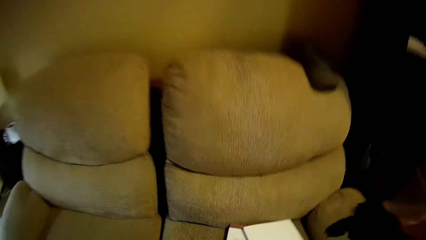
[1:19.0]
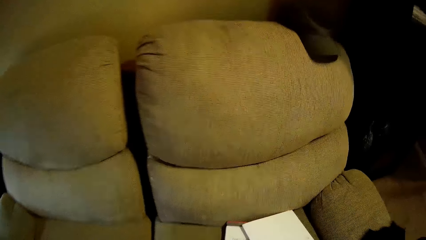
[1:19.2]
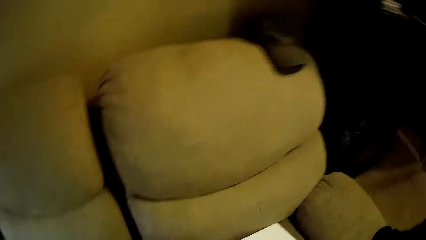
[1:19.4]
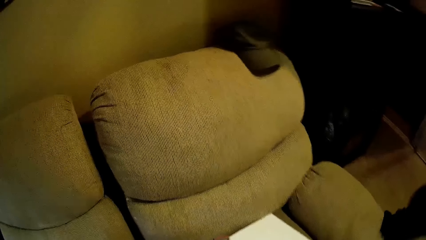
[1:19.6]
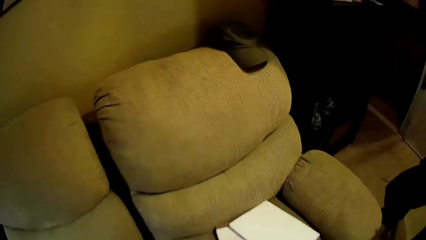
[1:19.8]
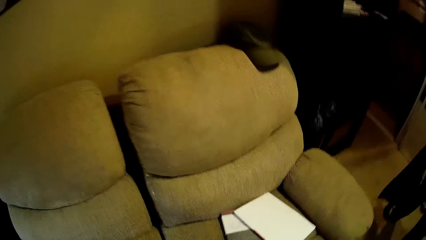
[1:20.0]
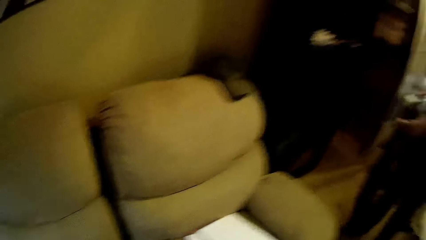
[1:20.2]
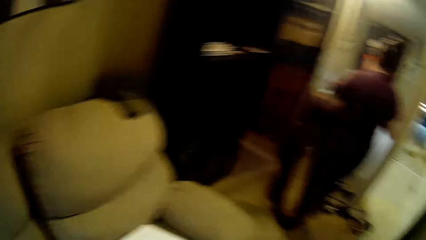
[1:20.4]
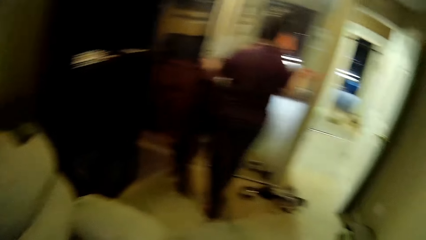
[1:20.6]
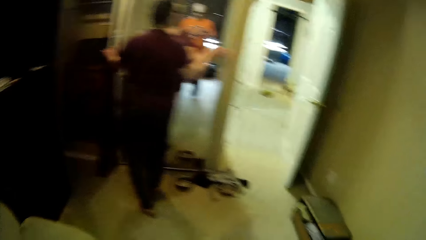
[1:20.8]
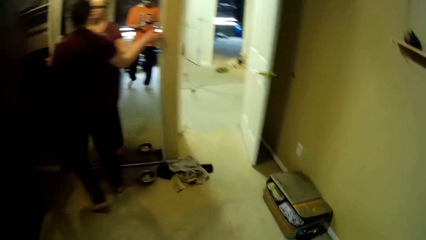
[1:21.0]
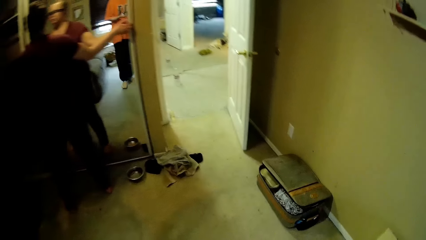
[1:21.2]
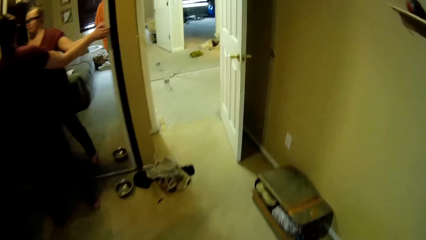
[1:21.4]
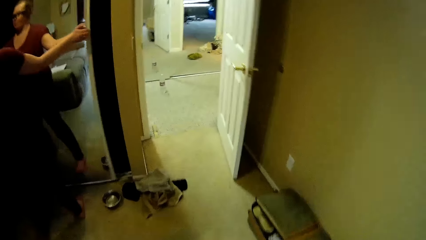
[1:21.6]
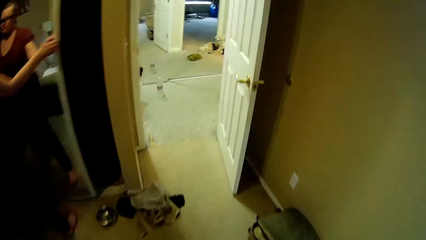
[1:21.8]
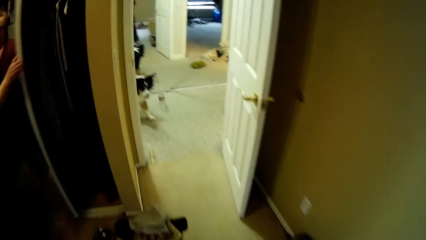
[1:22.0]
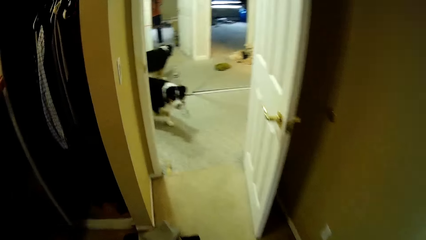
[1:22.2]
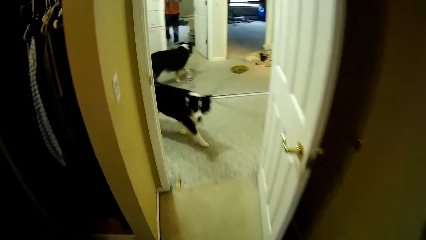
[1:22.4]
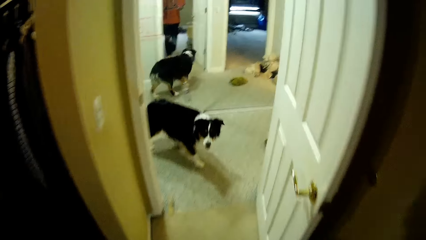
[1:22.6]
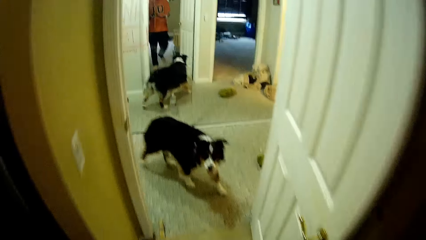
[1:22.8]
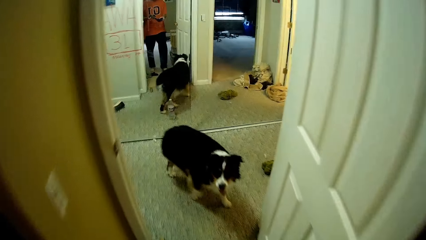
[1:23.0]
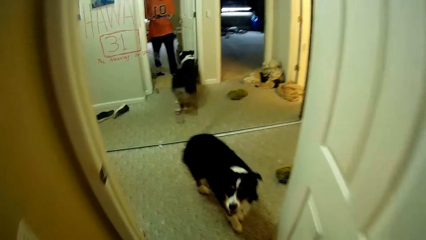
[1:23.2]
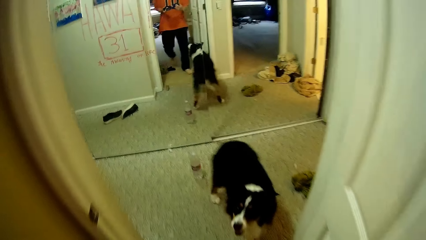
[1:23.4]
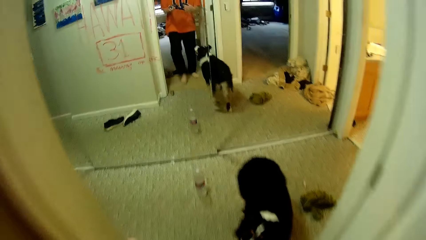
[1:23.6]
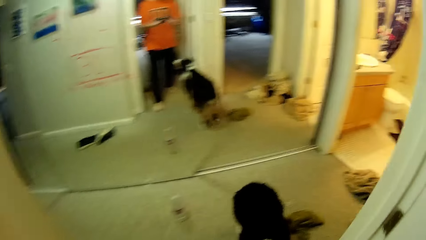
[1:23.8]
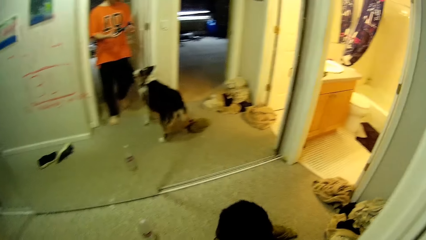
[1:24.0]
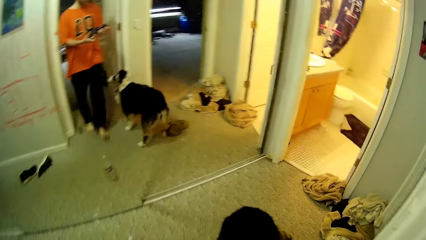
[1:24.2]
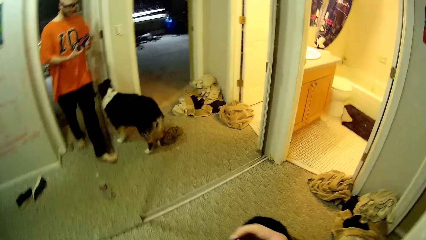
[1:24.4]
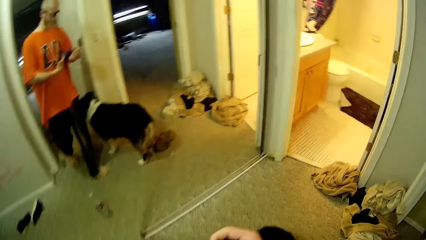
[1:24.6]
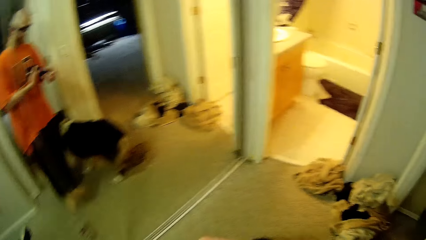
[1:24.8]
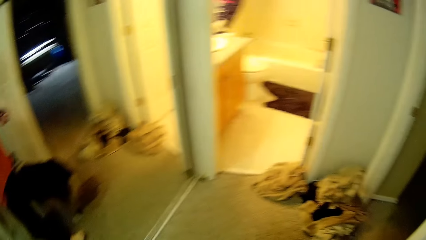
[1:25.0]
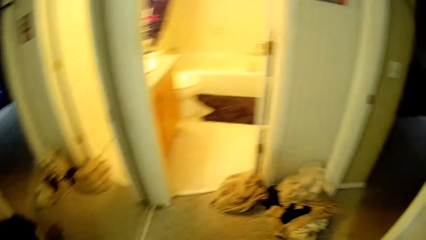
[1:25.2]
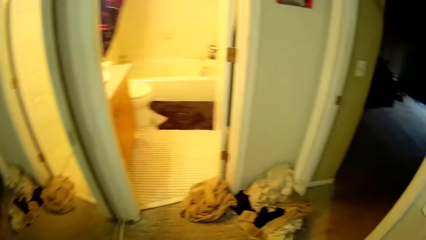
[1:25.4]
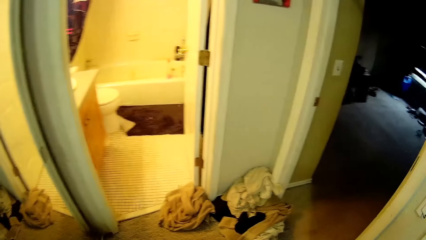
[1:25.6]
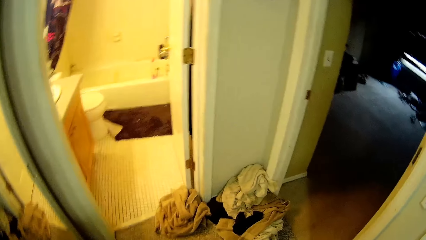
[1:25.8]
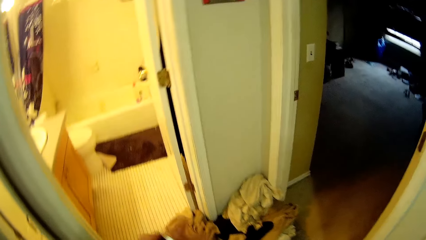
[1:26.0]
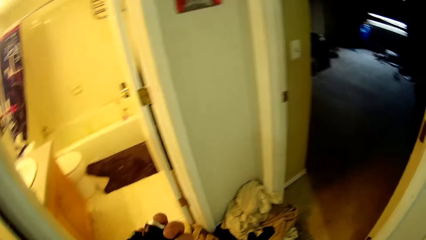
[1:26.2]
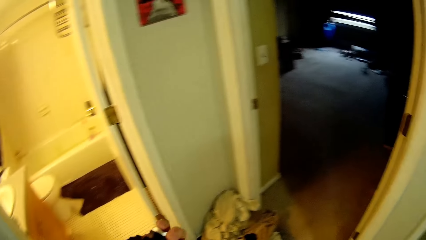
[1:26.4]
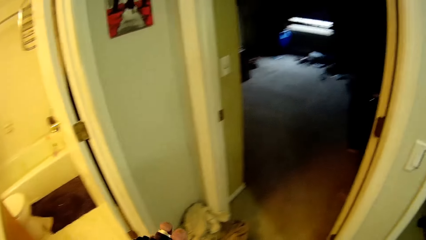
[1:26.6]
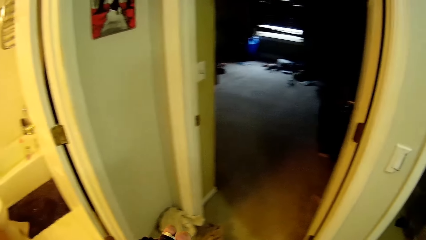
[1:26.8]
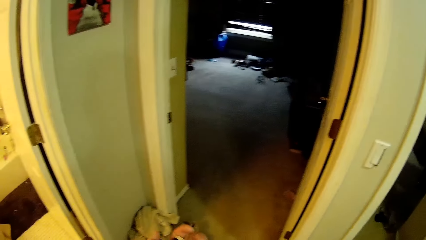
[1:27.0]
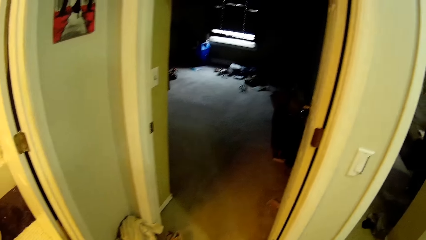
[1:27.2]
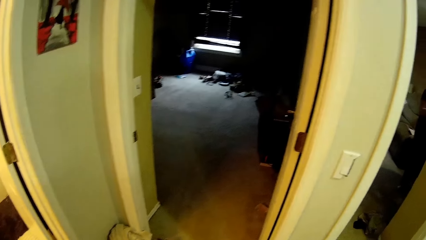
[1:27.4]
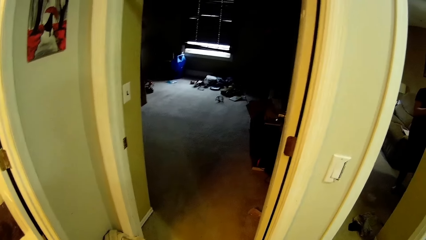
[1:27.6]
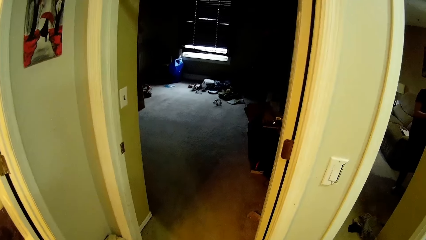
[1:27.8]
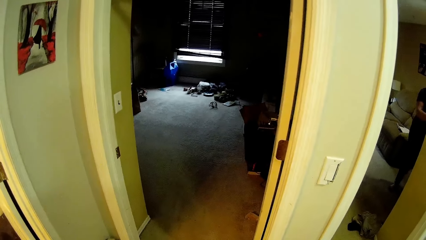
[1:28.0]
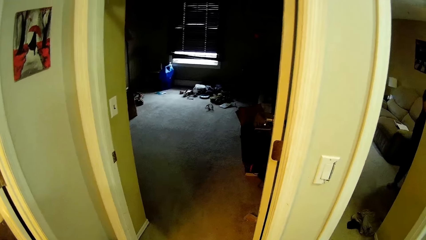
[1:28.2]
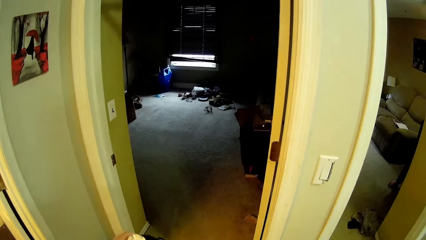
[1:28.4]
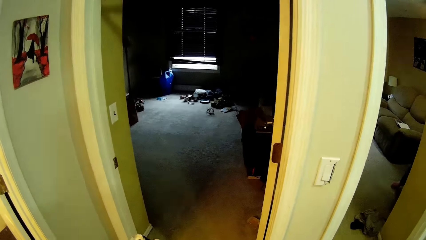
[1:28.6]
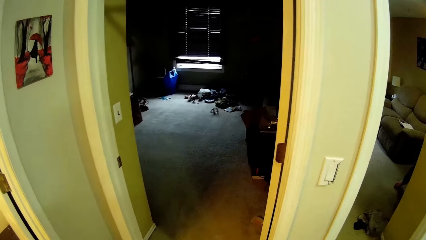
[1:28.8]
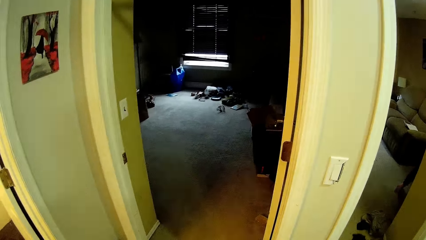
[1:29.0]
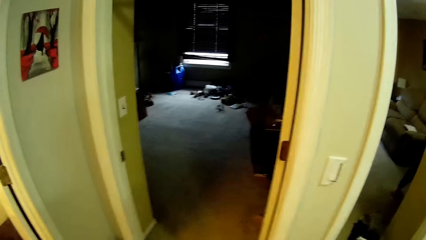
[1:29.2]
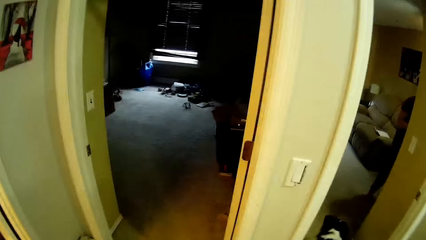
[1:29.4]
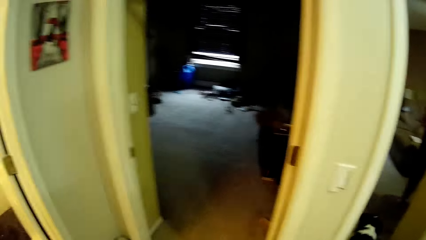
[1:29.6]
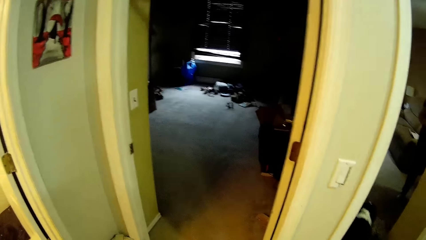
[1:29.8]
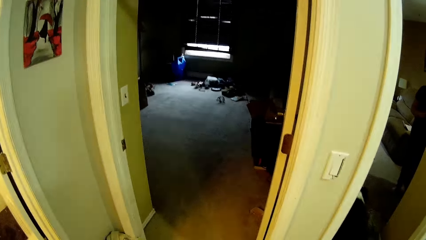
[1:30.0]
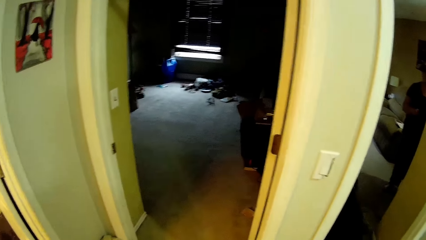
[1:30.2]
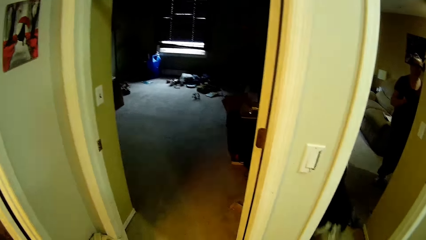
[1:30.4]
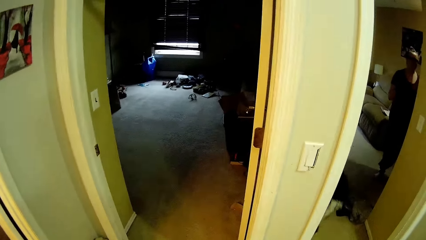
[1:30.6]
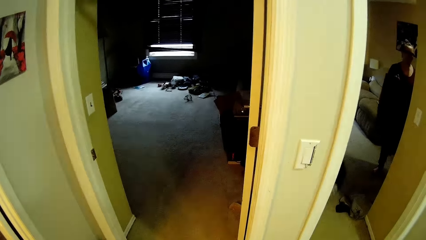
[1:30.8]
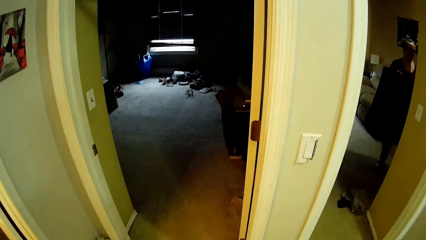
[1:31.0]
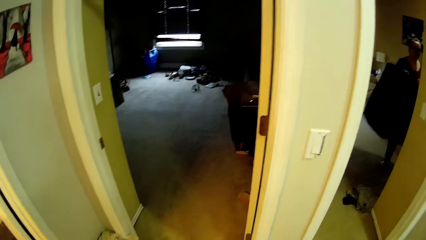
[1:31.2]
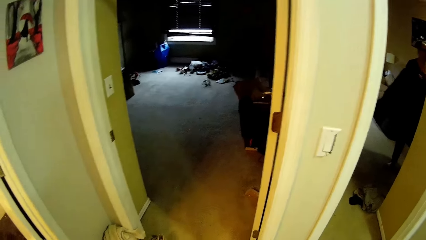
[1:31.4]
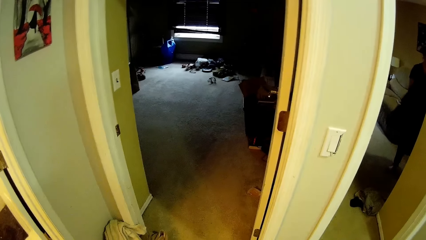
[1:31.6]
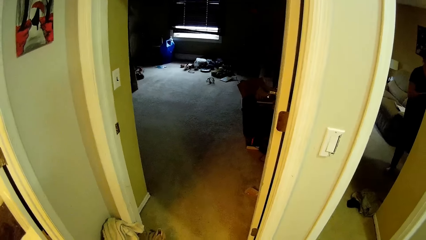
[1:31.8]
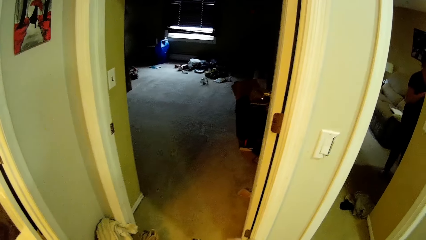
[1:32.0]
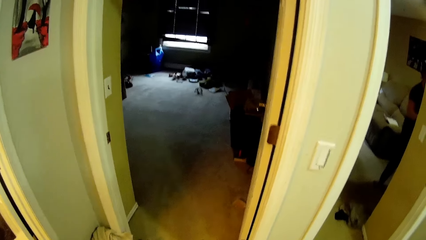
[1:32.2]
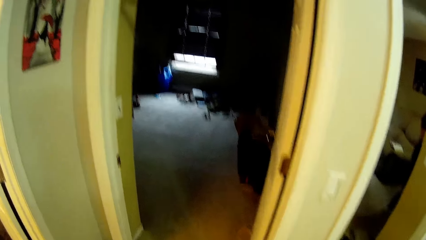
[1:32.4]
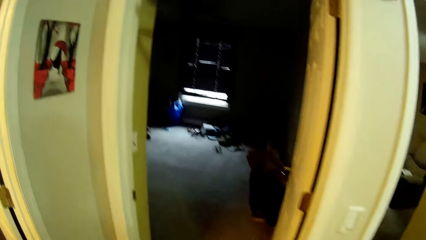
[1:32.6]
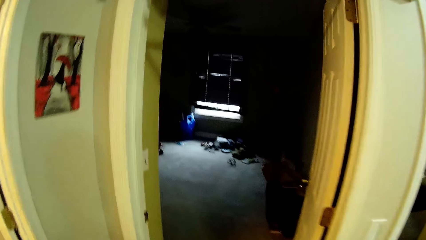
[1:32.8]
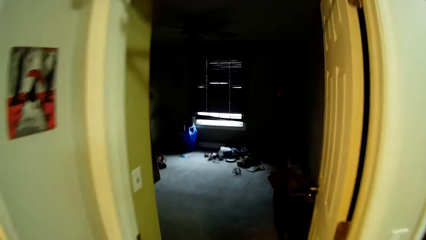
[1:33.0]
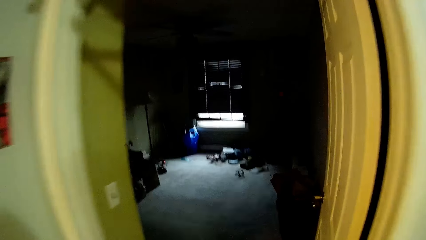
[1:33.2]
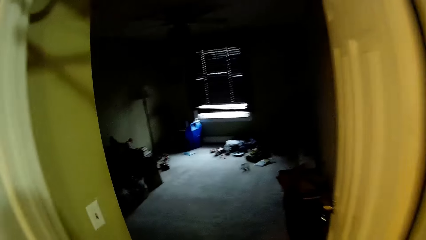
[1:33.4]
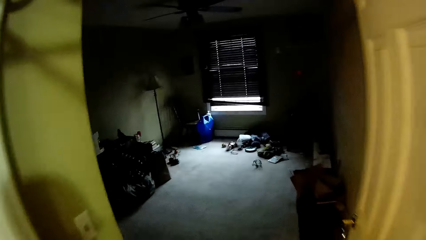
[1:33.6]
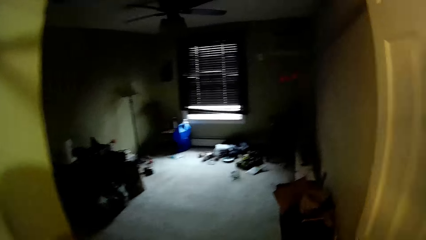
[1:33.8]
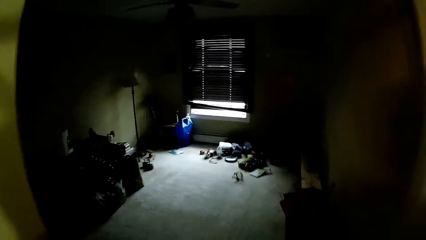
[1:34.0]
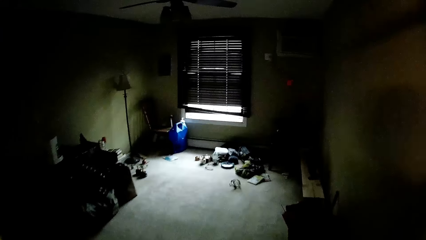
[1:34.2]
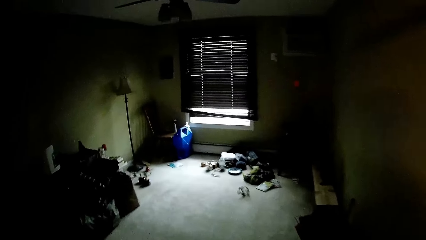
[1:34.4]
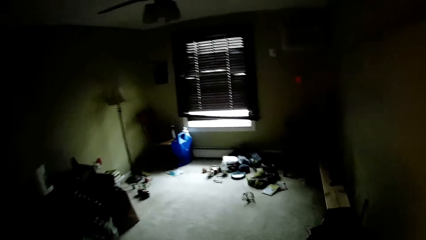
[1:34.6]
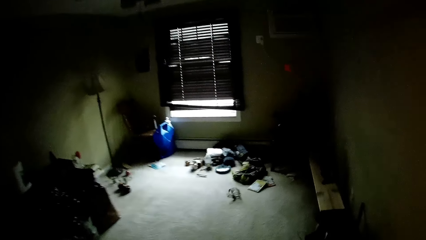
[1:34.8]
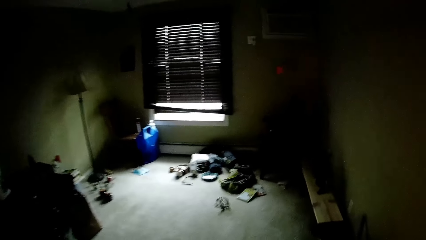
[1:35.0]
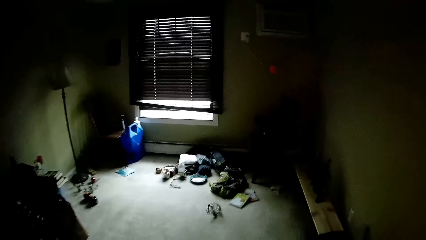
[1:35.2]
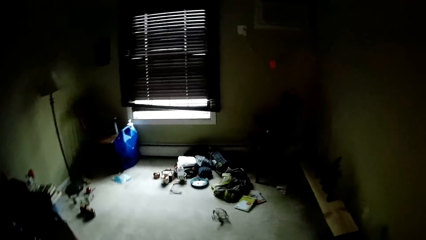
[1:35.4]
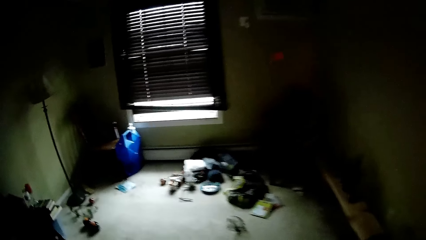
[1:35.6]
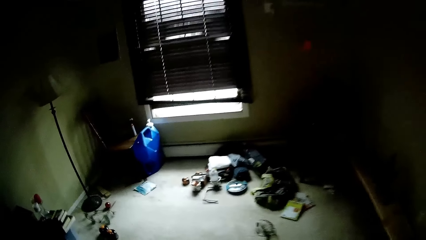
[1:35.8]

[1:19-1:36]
The woman holds a cloth with both hands and opens a wardrobe door with her hands. The camera wearer holds a black sock in his hands. He looks around the house.
